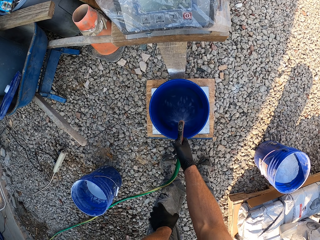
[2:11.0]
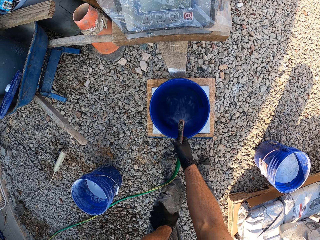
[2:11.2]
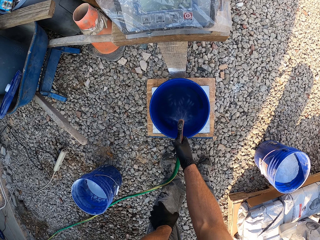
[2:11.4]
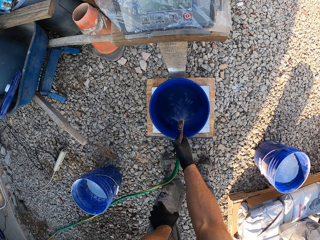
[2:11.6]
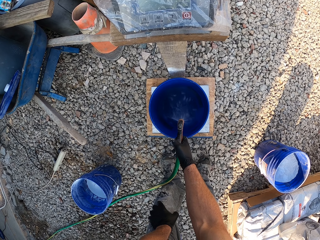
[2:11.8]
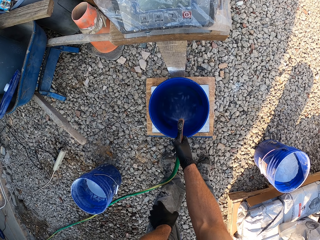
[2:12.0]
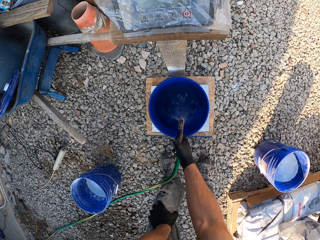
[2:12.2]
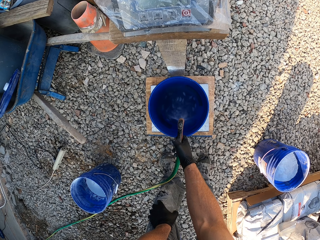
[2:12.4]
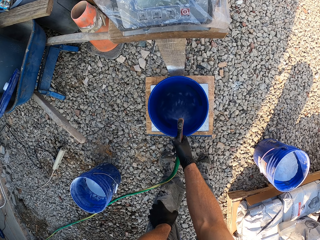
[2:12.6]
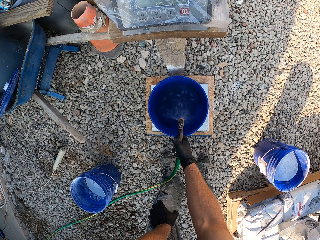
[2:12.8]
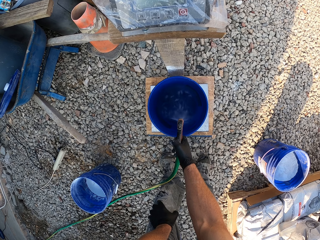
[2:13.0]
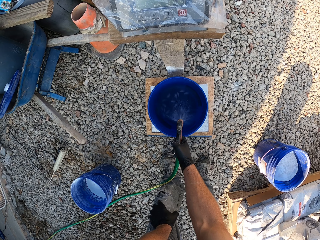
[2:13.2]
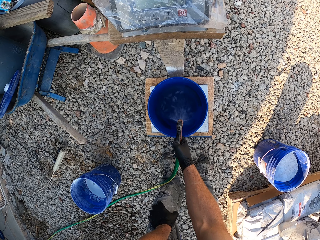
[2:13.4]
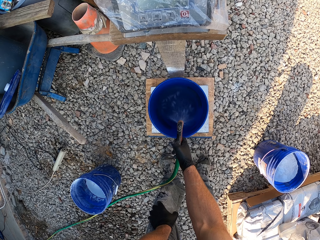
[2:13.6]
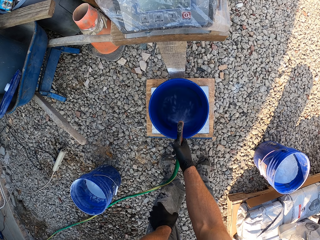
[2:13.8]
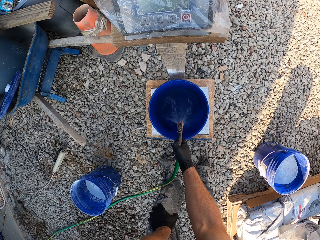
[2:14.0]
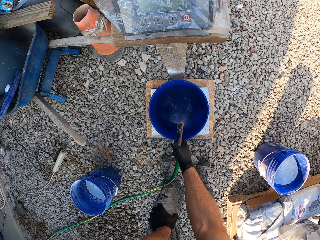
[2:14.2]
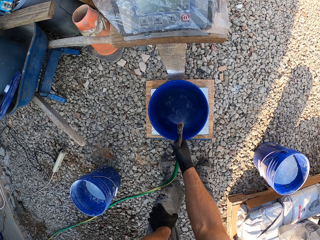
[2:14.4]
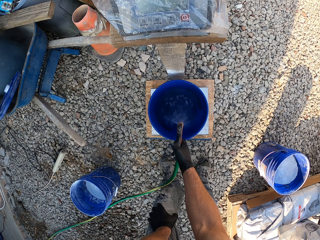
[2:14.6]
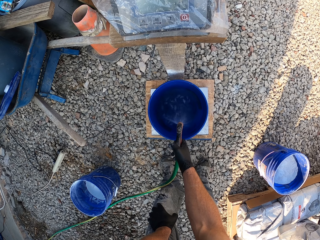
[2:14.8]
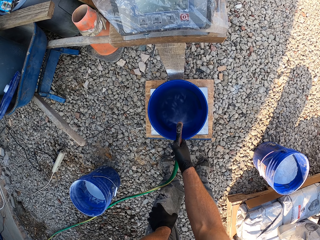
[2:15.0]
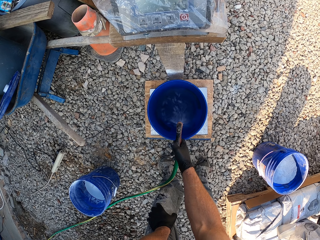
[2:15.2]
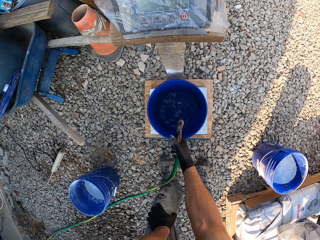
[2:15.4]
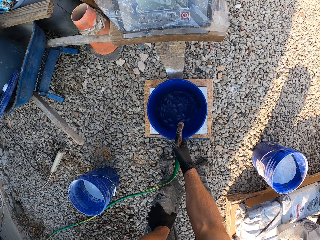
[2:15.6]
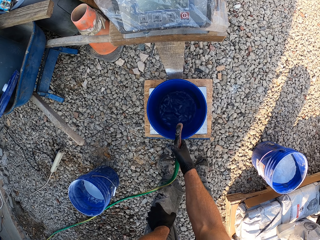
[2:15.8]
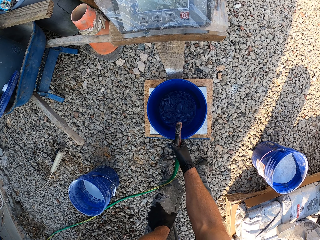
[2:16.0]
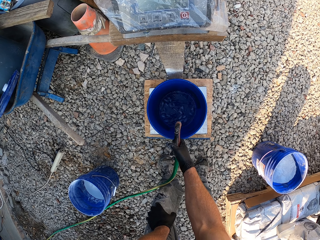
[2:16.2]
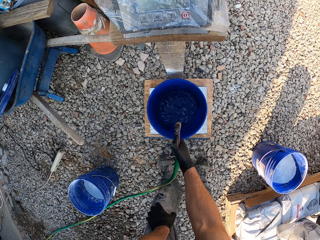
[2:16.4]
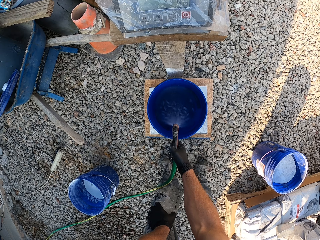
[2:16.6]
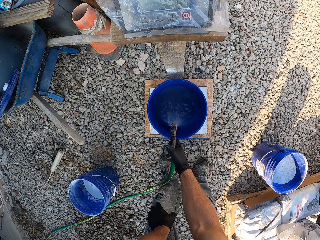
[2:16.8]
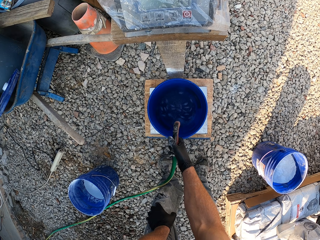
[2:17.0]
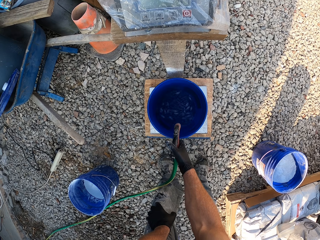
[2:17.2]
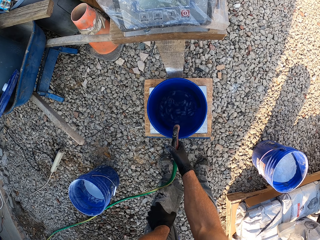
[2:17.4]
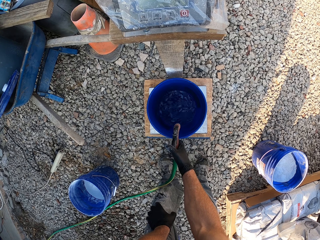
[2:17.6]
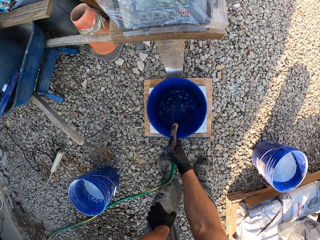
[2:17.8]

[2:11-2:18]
The camera wearer turns off the sprinkler. They spray water into the bucket on the scale. They turn off the sprinkler.

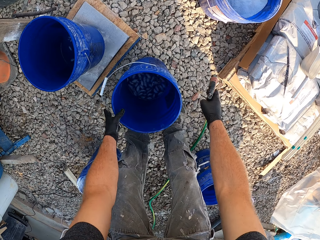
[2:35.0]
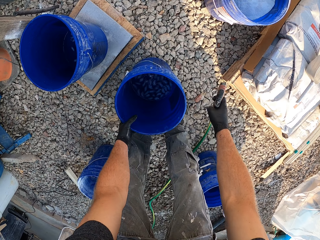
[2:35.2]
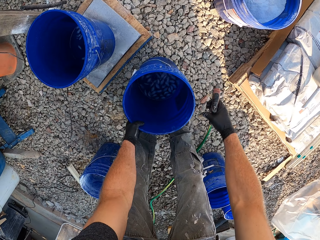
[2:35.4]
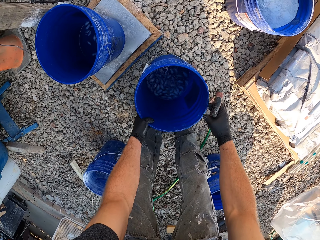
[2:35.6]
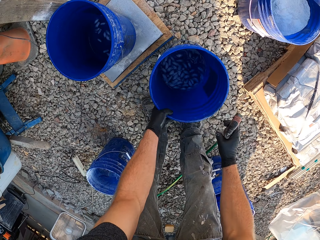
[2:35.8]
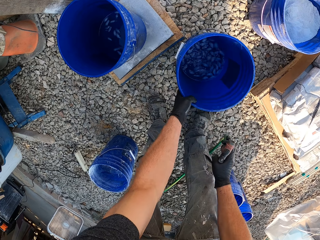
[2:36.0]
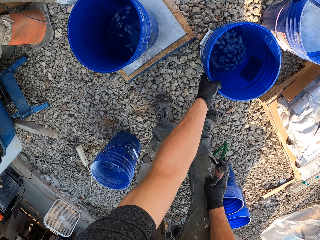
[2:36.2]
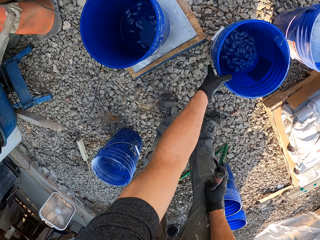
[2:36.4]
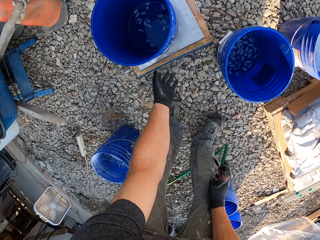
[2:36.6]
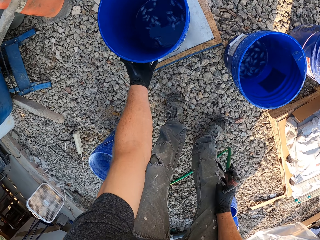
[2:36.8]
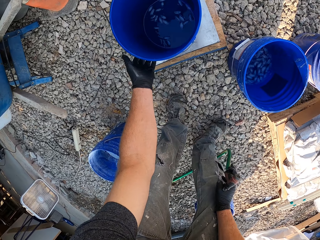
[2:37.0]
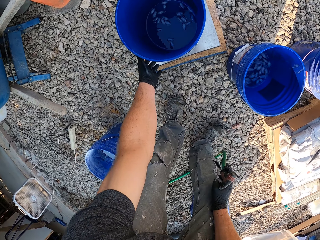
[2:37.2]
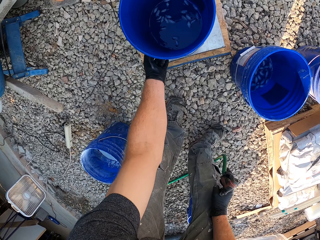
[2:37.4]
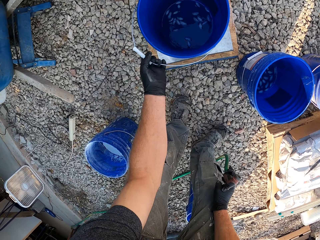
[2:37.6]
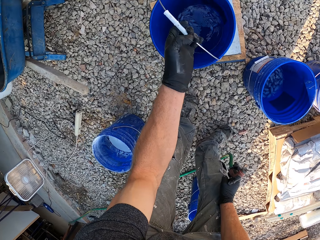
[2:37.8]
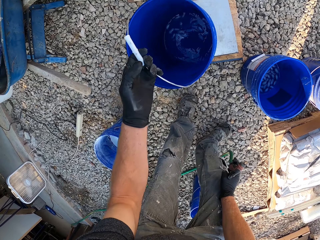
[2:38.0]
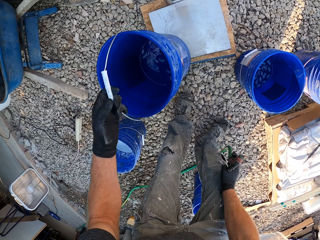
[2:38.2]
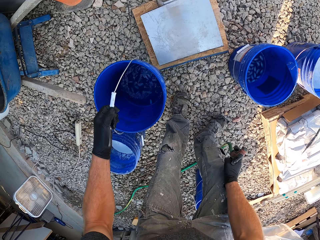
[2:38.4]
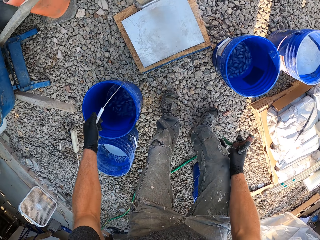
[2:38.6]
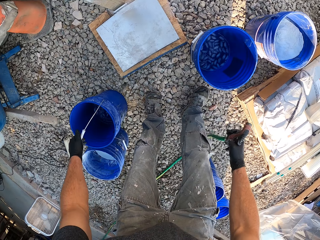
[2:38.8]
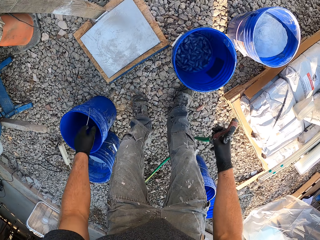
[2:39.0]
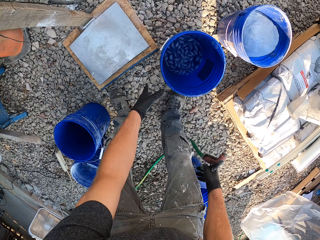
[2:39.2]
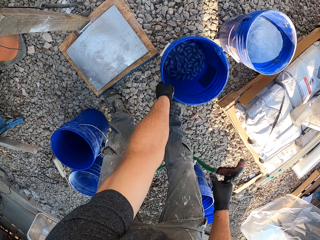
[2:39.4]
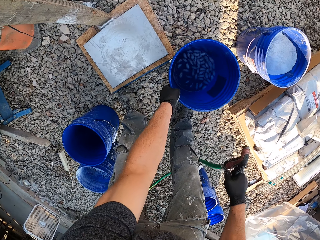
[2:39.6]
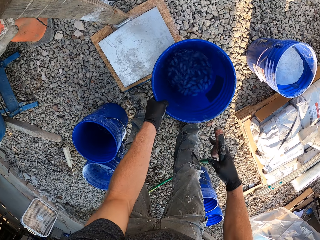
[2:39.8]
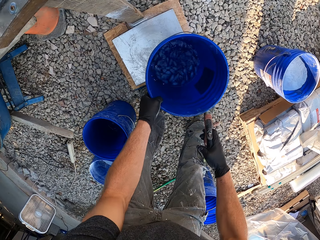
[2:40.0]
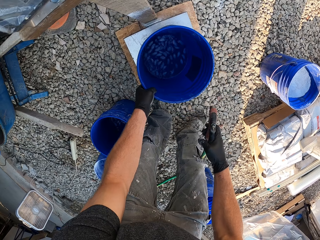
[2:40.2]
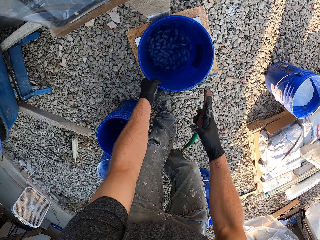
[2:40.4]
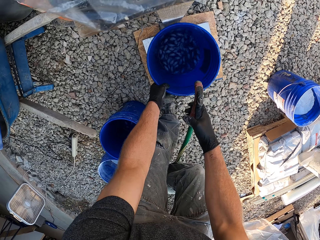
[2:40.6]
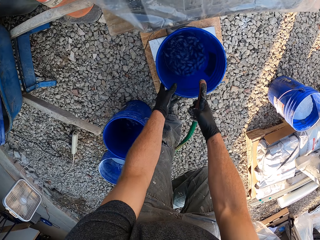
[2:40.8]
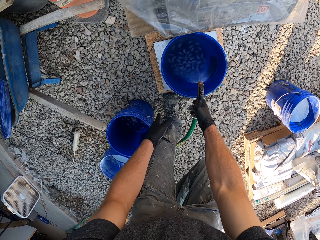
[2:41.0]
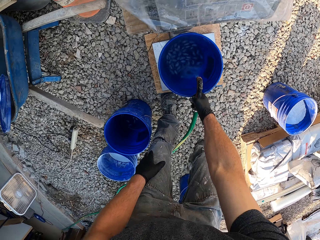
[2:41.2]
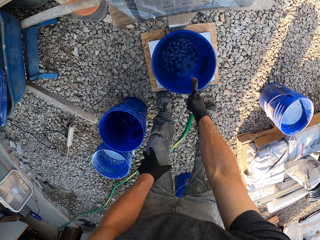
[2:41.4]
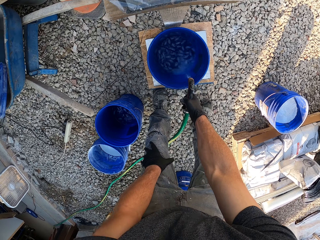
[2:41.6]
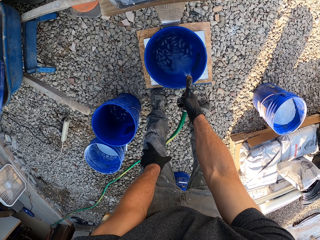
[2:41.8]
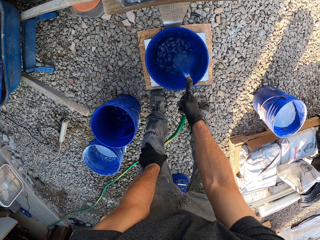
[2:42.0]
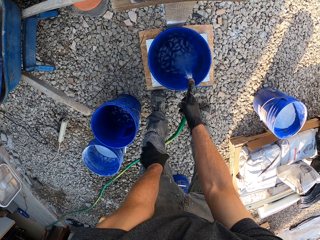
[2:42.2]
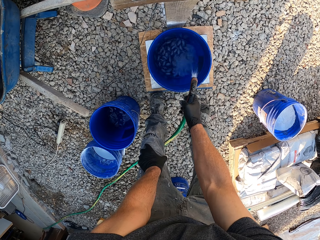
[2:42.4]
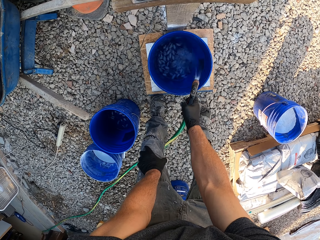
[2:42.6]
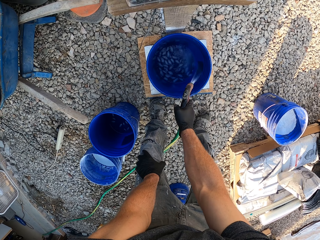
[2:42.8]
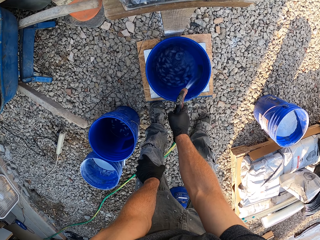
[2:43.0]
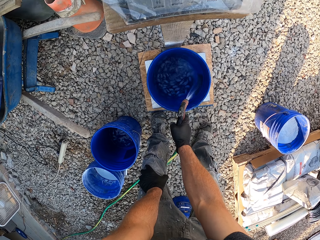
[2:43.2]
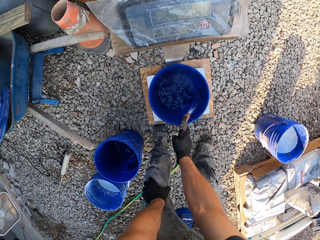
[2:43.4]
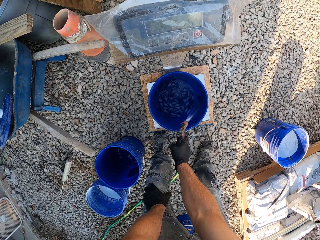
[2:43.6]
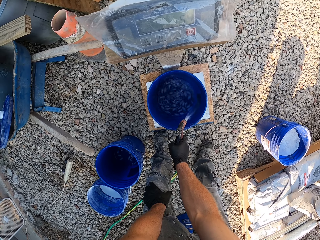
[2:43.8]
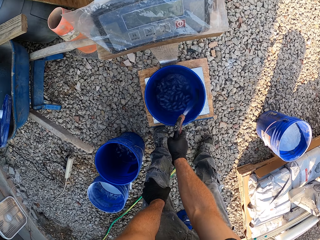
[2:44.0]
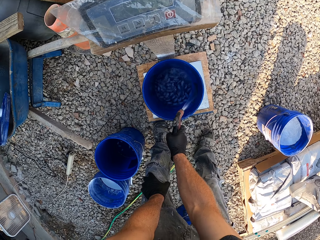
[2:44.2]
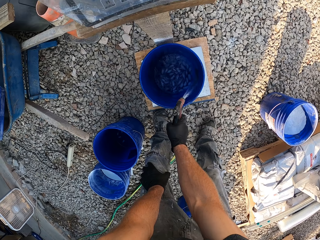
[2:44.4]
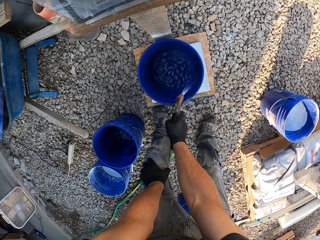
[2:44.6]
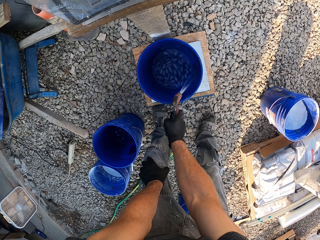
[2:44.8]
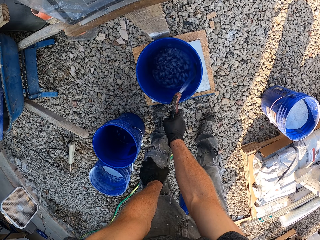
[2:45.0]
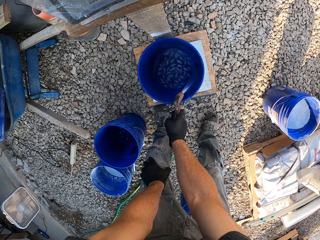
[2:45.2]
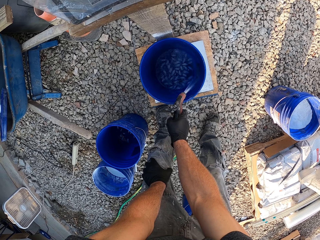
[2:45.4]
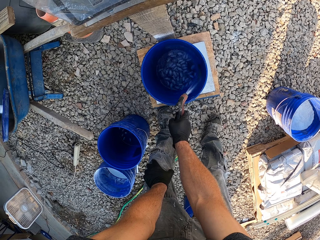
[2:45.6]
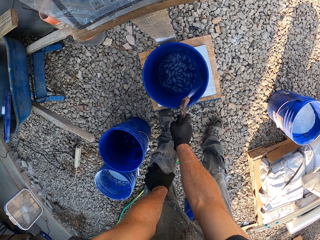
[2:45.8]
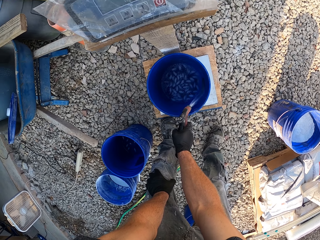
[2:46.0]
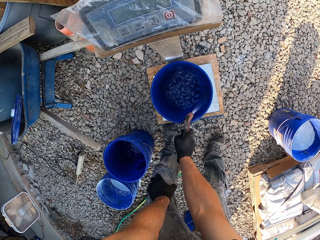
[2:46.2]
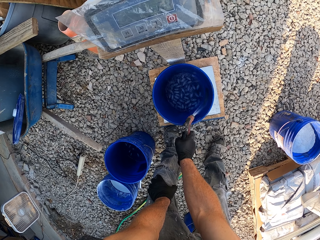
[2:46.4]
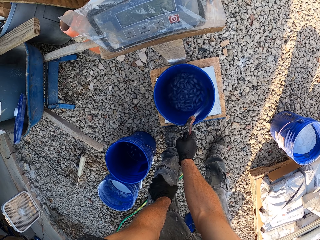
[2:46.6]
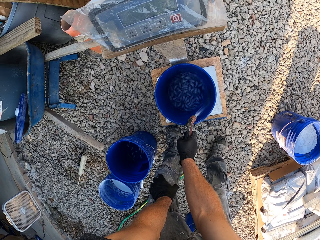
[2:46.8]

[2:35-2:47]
The camera wearer adjusts the bucket to the right on the ground. They put the bucket down. They pick the bucket of ice blocks from the scale. They drop the bucket on the ground. They pick the bucket on the right of the scale. They place the bucket on the scale. They spray water into the bucket on the scale.

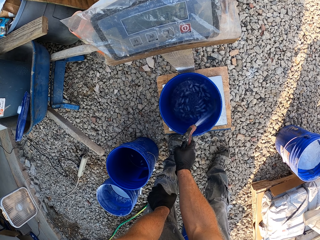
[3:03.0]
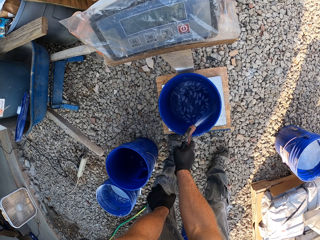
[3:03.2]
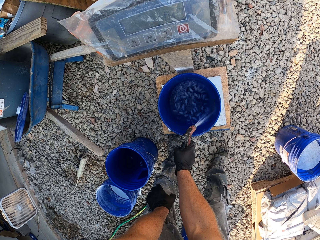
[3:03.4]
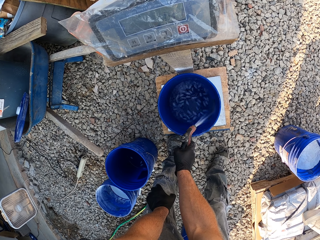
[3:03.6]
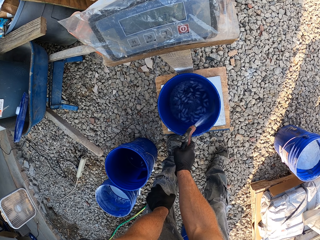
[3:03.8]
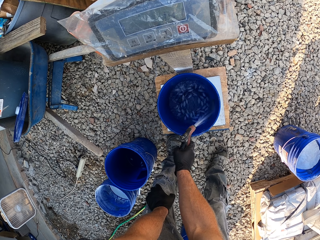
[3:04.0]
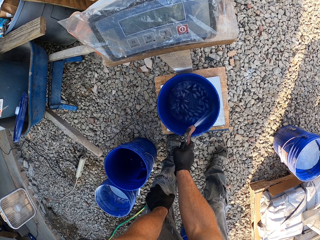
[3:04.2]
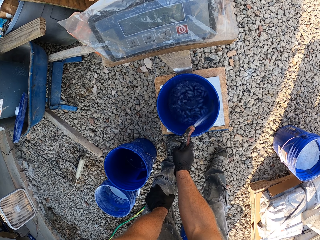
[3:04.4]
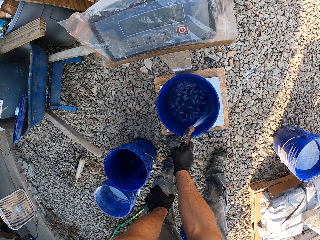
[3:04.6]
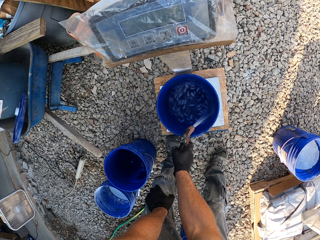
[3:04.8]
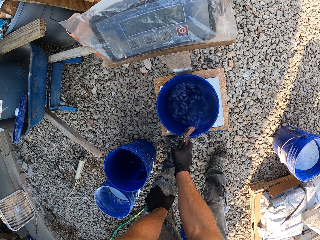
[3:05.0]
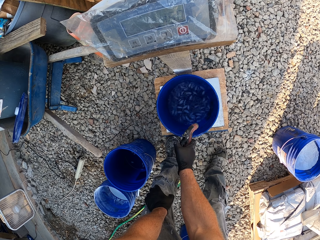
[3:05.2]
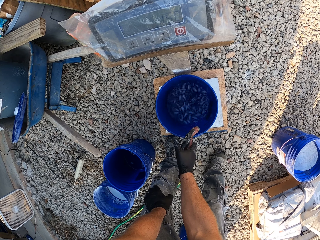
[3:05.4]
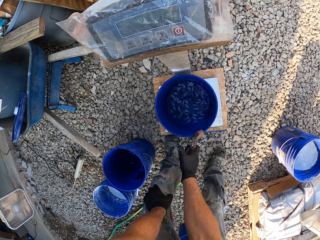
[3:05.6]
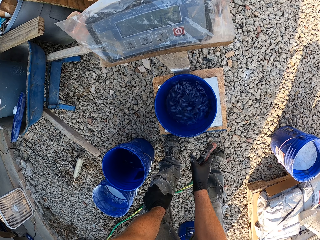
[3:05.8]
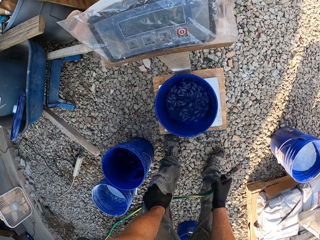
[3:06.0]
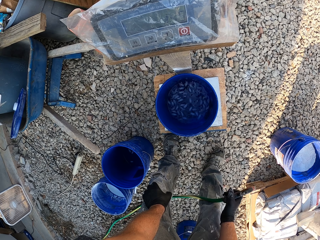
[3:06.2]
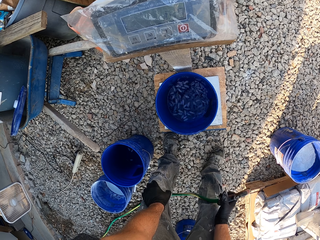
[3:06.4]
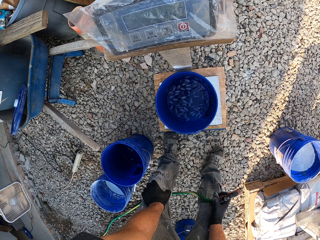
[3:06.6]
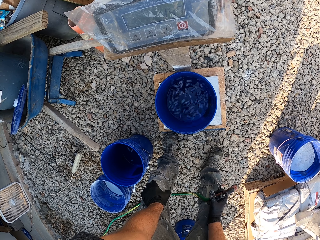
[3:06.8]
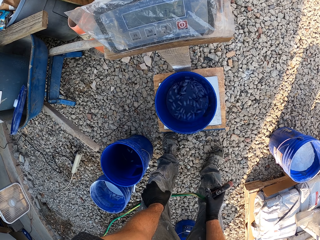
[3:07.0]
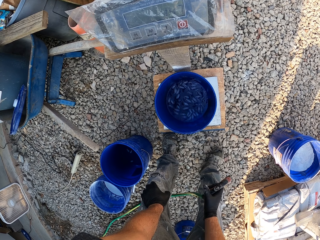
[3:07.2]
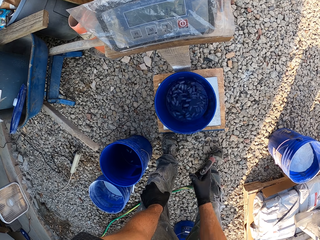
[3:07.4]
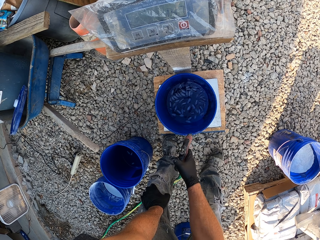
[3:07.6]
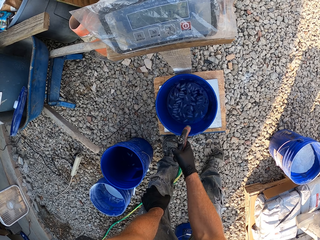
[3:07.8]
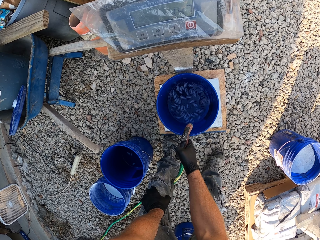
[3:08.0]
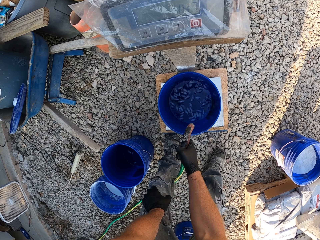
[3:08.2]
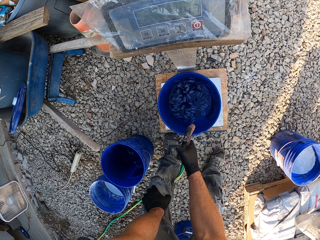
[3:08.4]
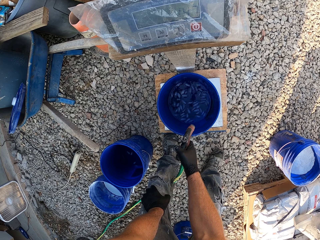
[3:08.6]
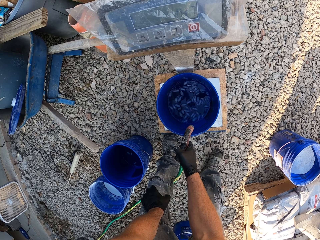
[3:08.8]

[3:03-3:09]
The camera wearer turns off the sprinkler. They look at the scale. They move the pipe away from the bucket. They move the pipe towards the bucket.
